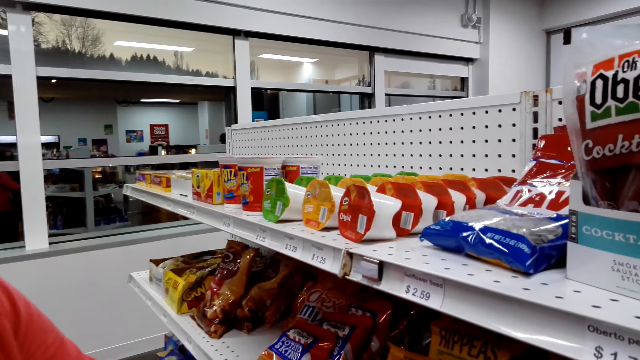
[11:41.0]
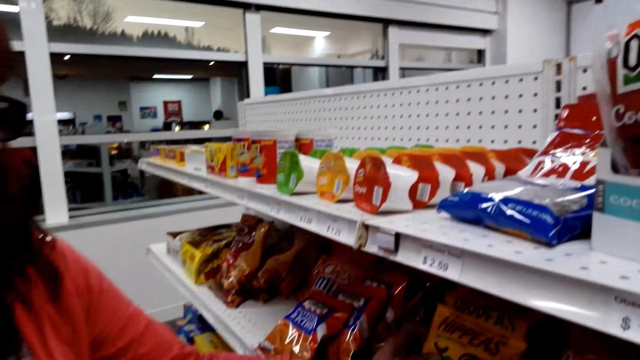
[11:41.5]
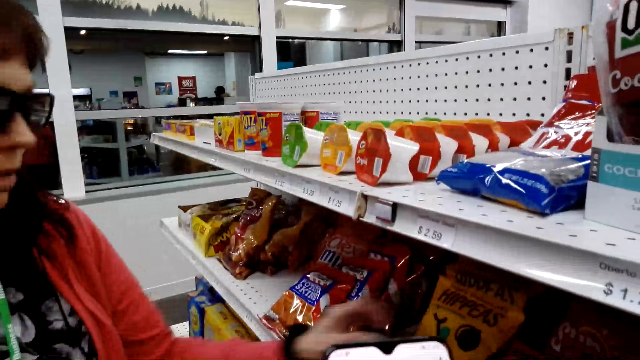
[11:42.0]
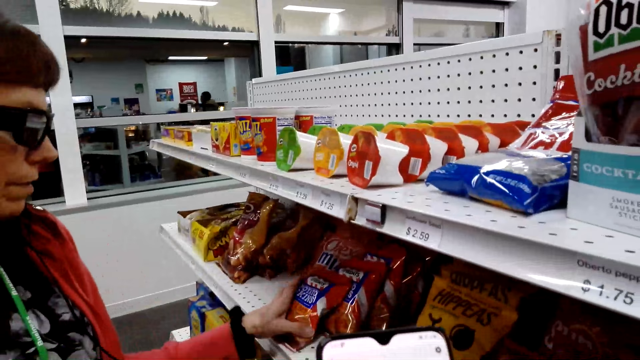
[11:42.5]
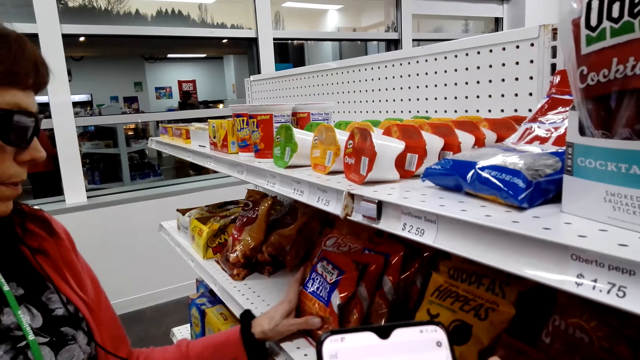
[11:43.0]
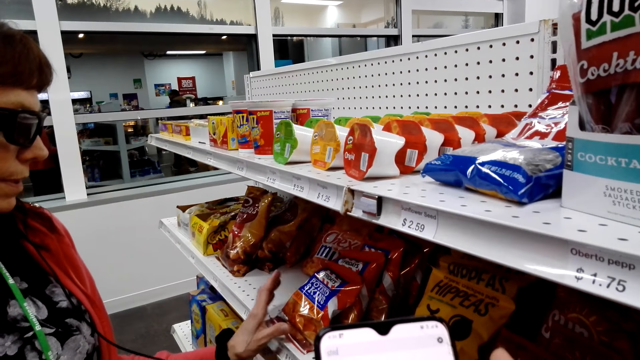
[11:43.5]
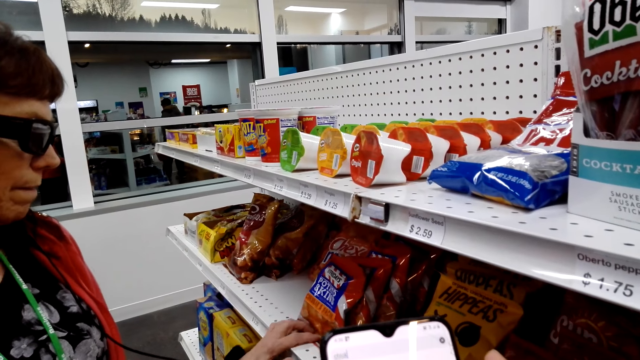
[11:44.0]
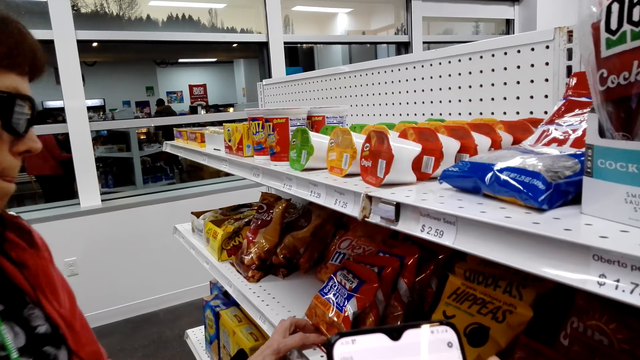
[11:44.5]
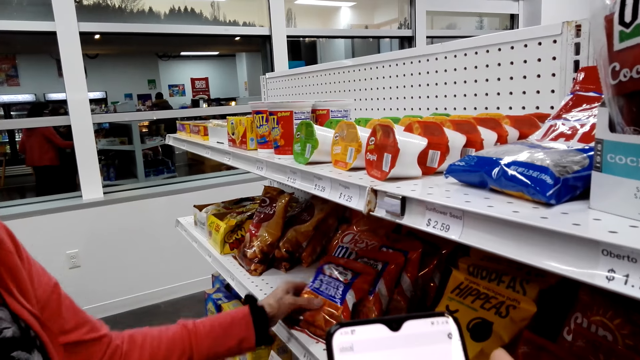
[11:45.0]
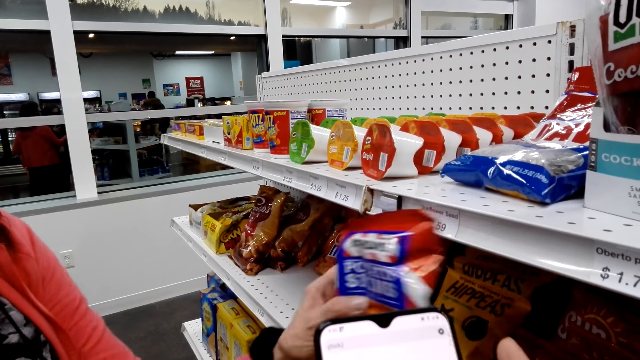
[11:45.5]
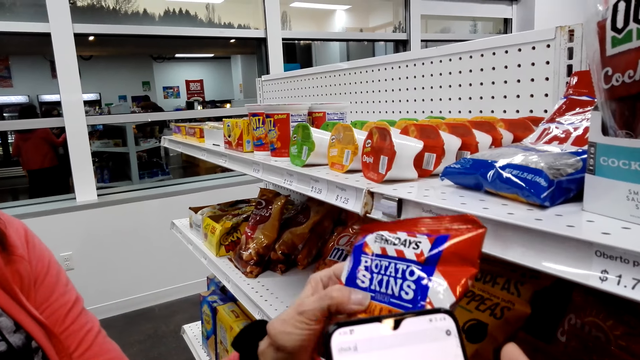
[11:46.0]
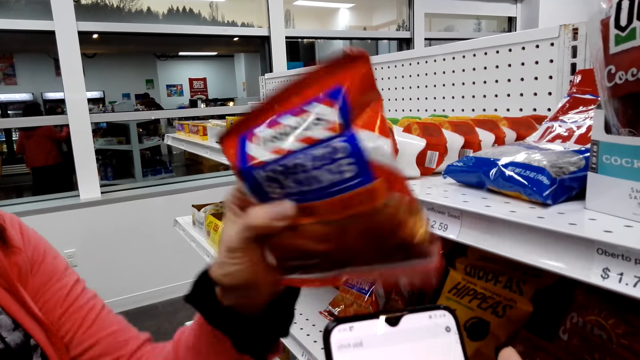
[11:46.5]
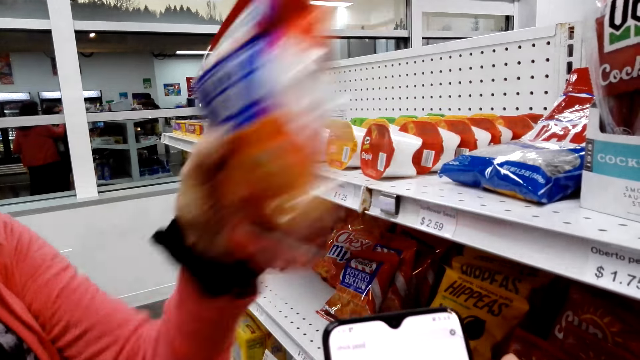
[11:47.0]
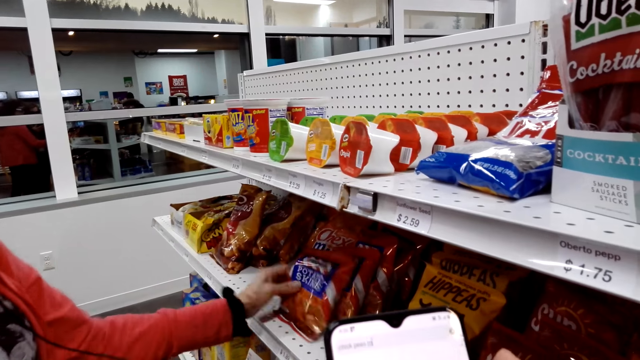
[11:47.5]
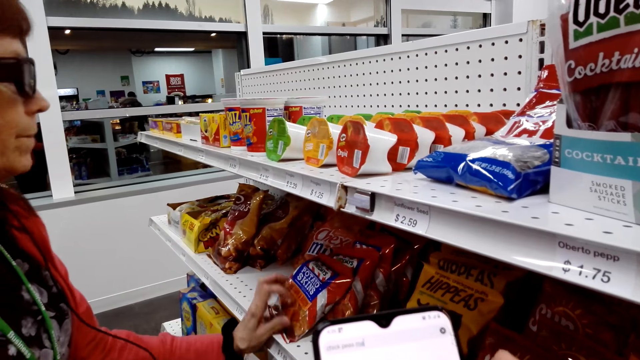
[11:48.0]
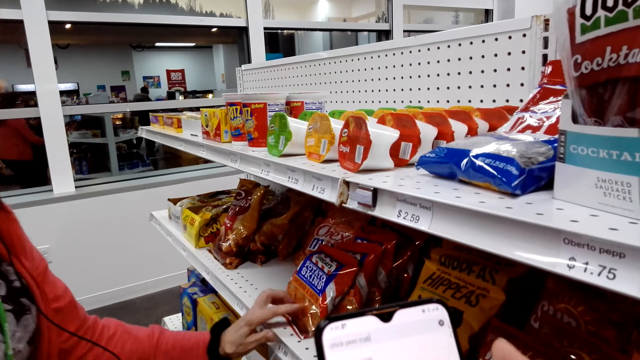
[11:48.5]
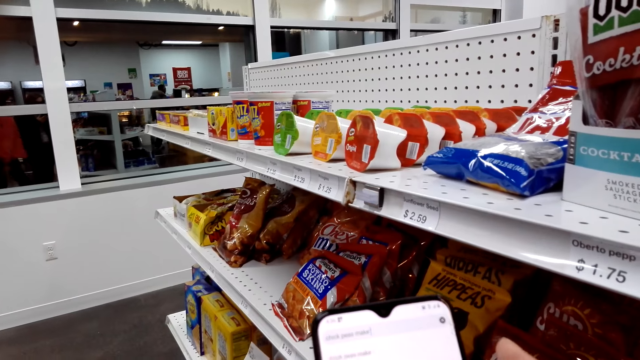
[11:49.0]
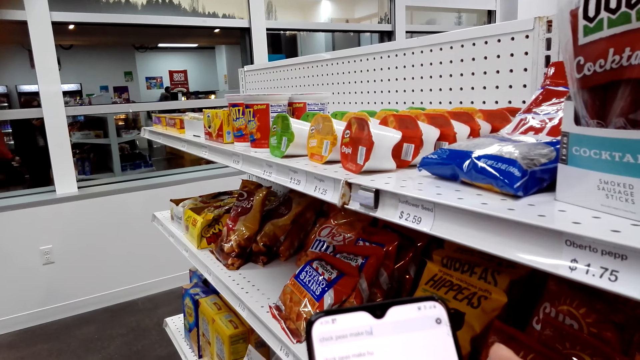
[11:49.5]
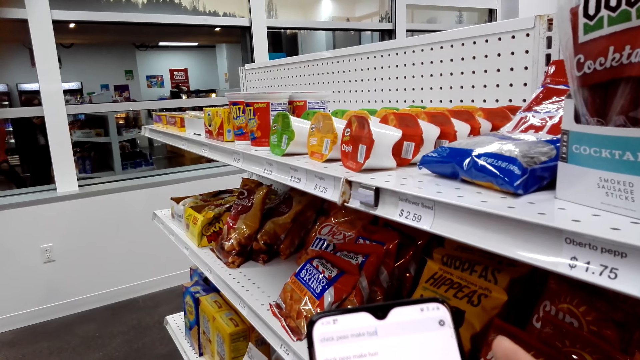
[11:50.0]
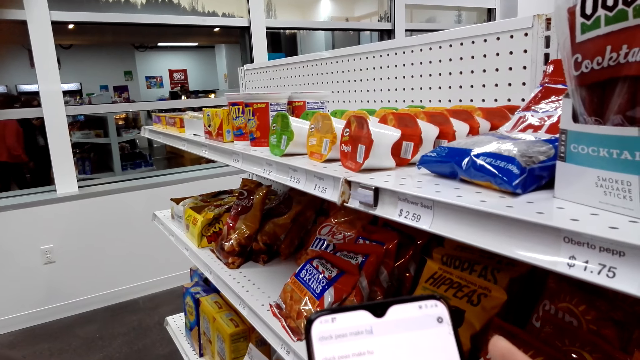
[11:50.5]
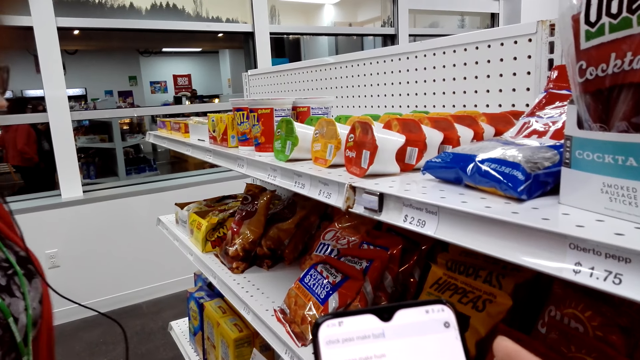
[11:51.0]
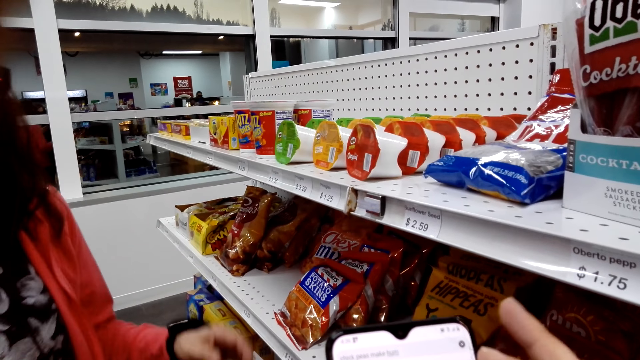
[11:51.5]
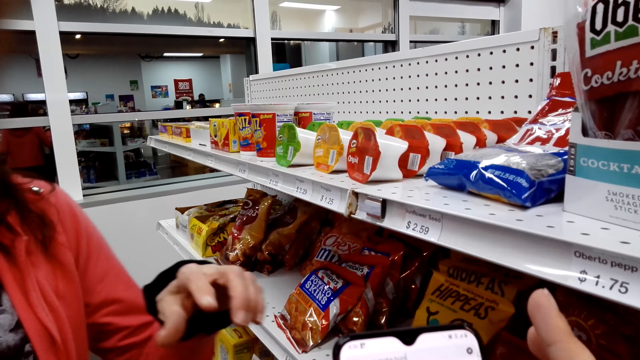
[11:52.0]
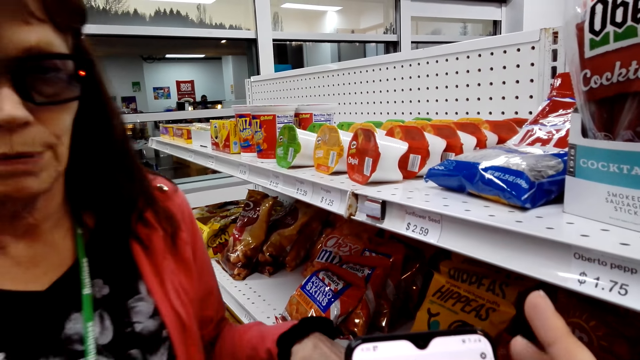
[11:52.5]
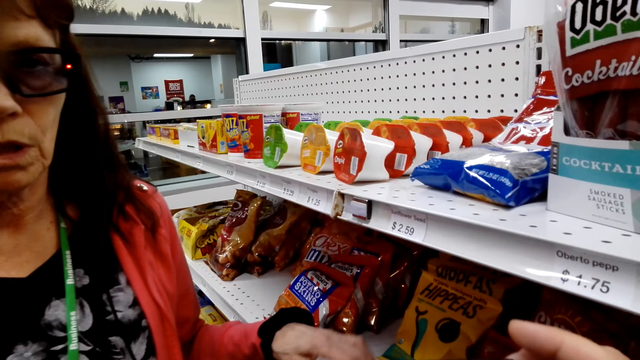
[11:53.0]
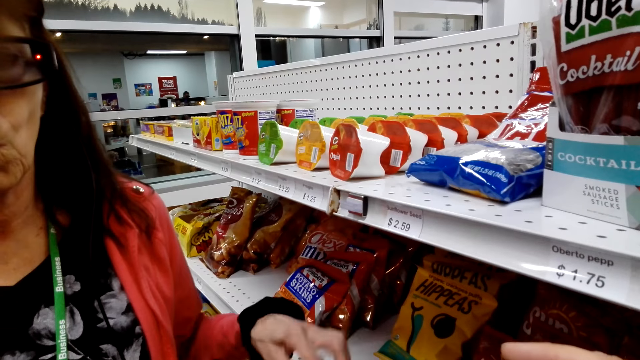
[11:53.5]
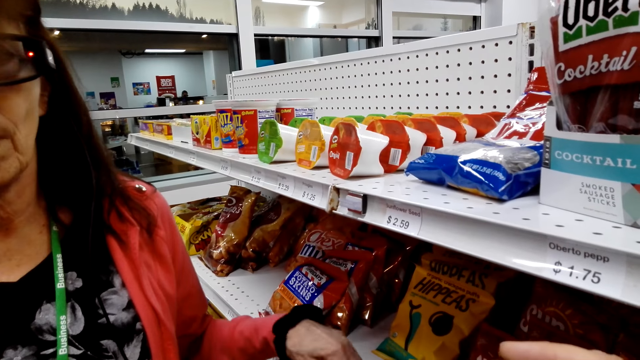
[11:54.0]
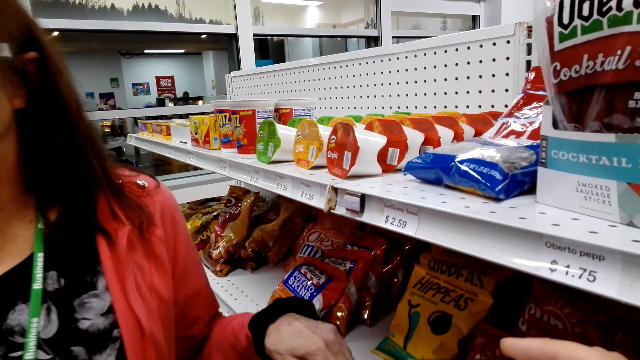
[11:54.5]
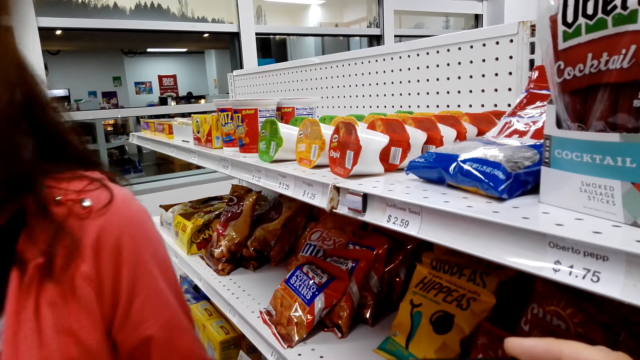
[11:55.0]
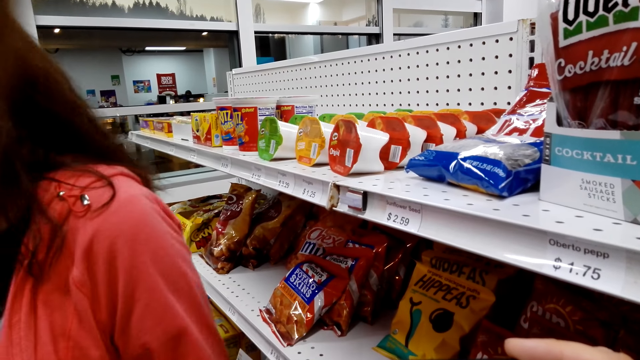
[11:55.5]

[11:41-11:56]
The camera wearer looks around. A person moves something. The camera wearer operates the phone. The person holds a packet of potato skins and picks a packet of potato skins from the shelf. The camera wearer shakes the potato skin and drops the potato skin. The person places the packet of potato skins on the shelf. The camera wearer operates the phone. The person walks around the grocery store and does hand movements. The camera wearer looks around.

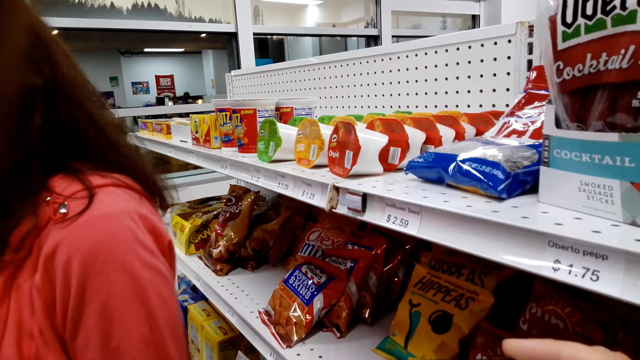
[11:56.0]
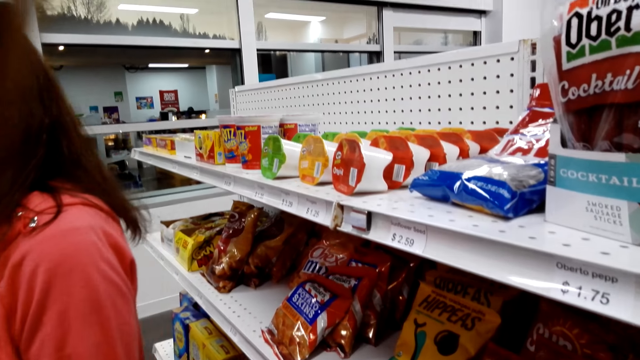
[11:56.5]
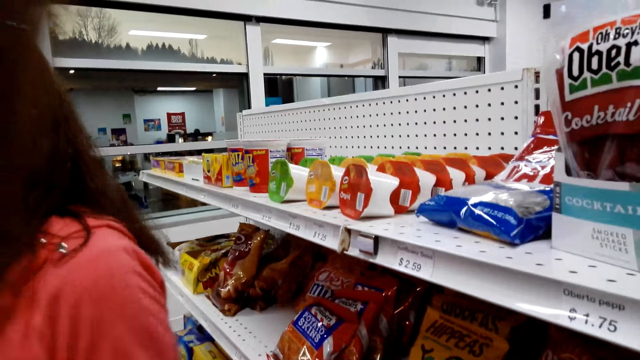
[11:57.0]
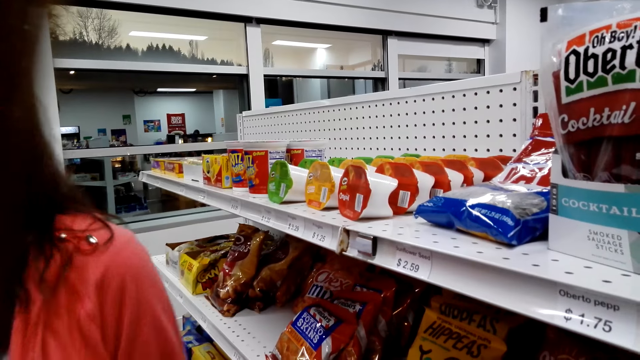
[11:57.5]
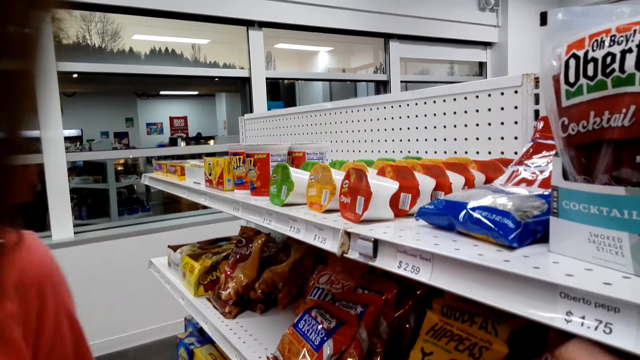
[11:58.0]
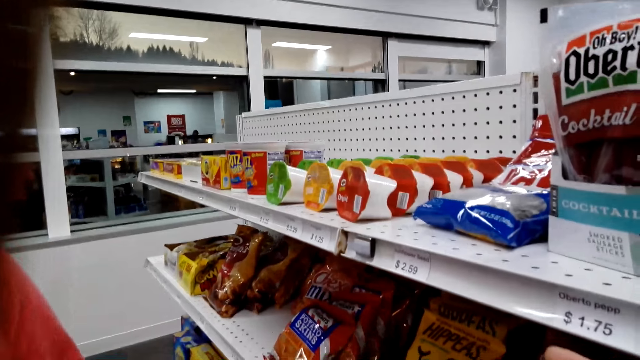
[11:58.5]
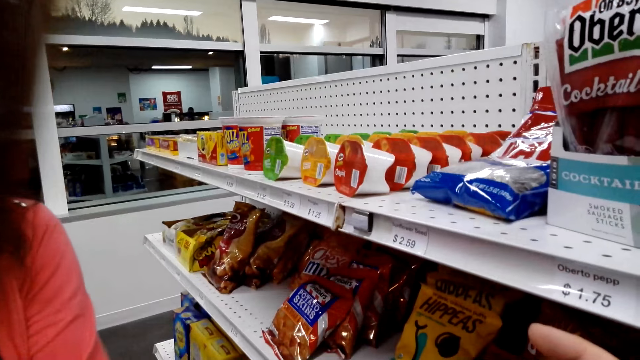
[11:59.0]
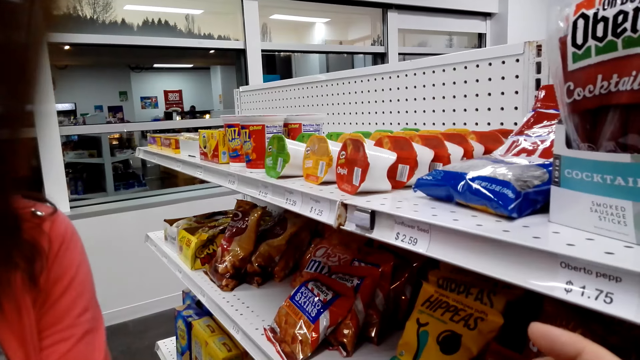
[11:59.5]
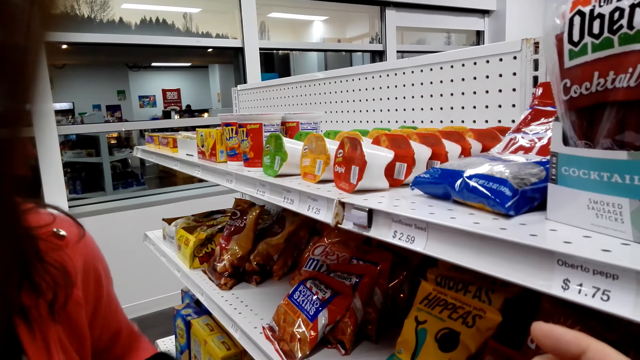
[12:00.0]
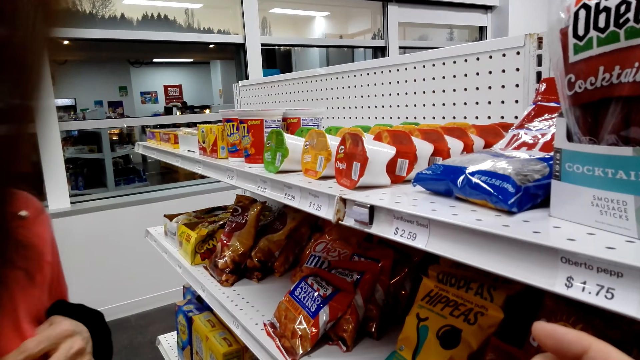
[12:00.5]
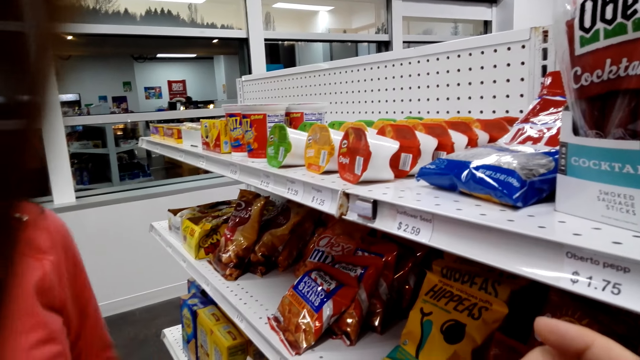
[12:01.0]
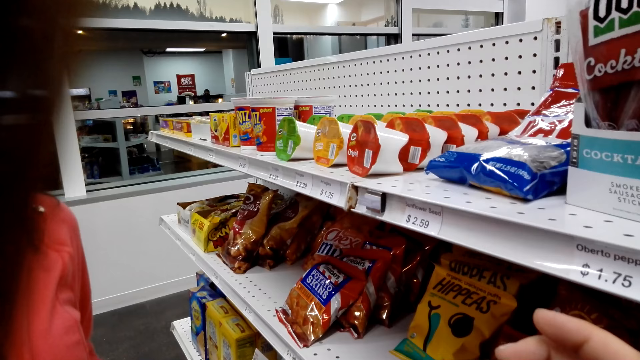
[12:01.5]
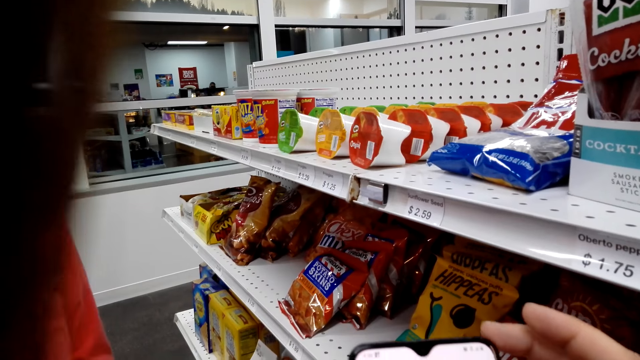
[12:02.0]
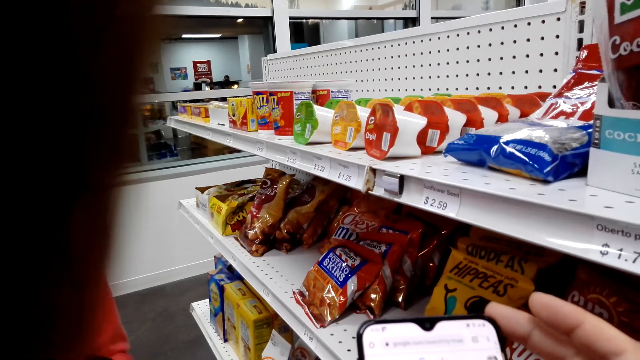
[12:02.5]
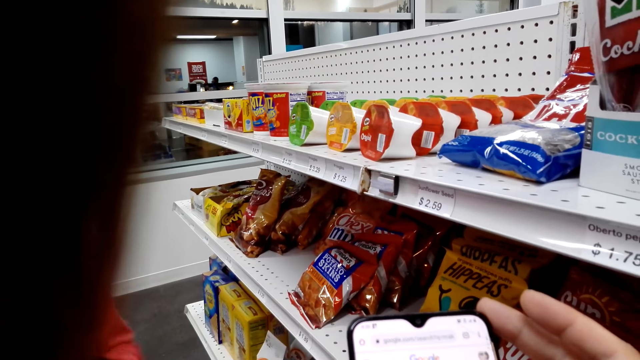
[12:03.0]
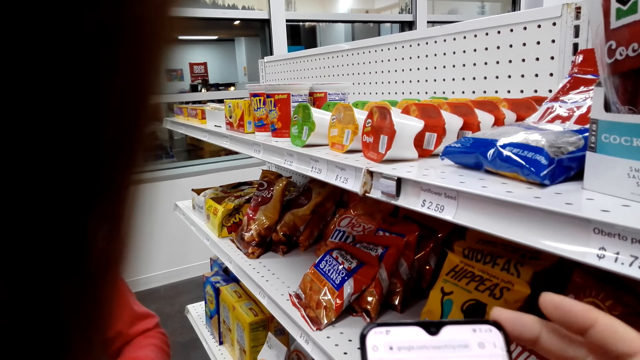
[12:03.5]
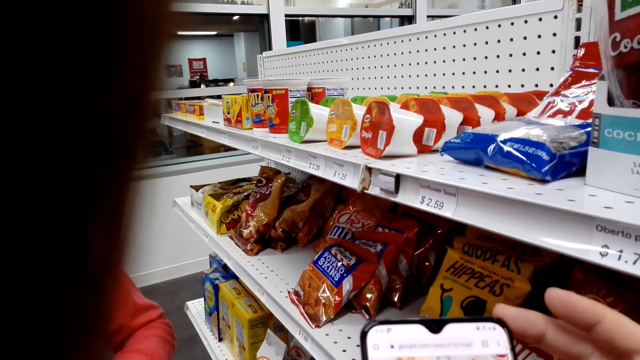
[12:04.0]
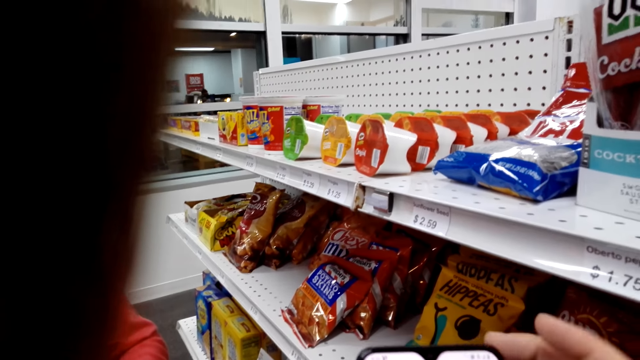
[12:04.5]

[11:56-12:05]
A person converses with the camera wearer. The camera wearer operates her phone.
